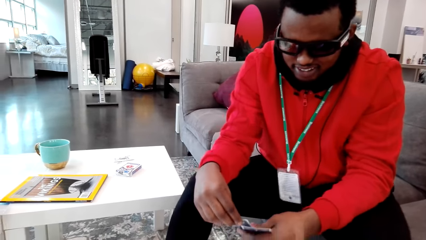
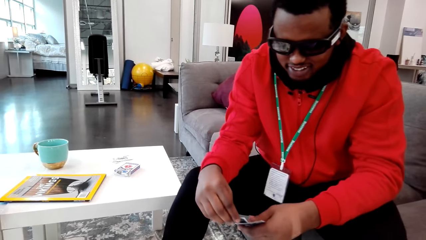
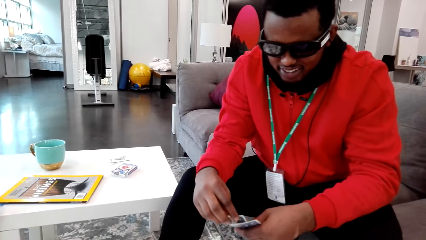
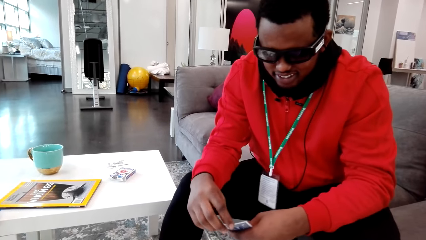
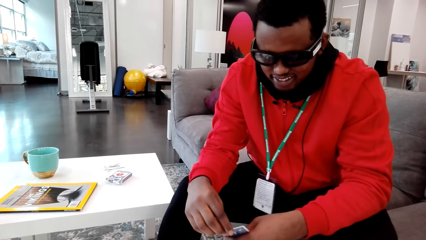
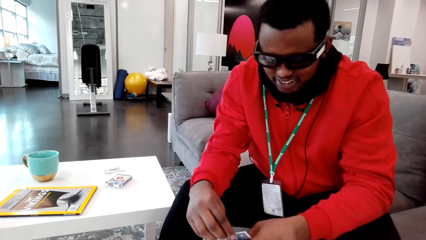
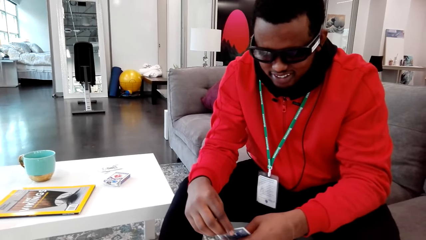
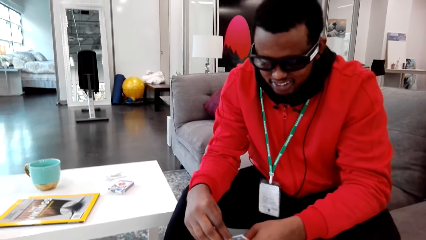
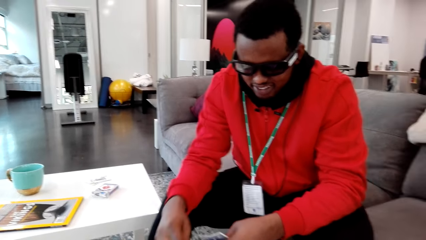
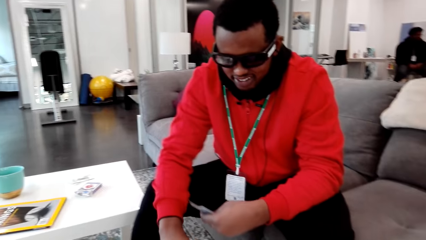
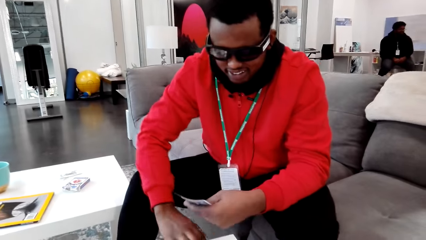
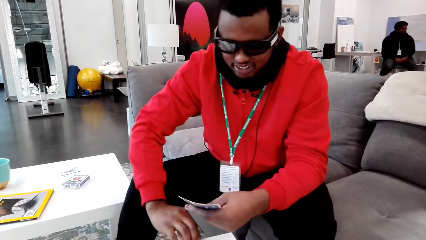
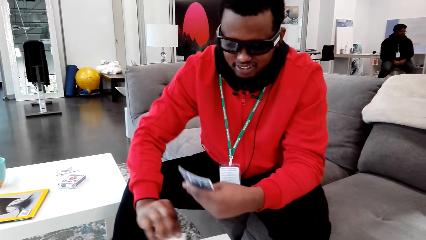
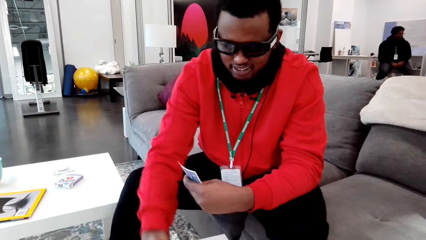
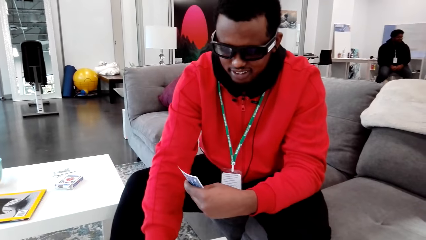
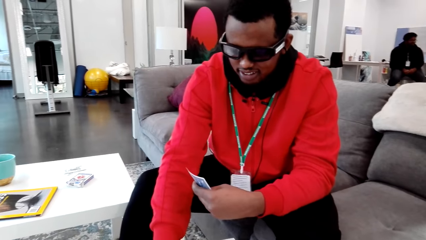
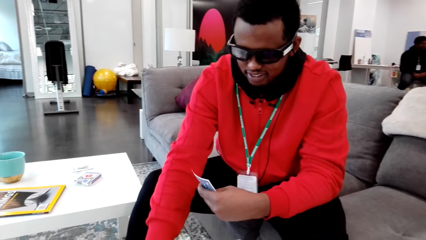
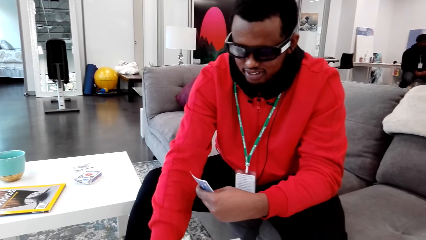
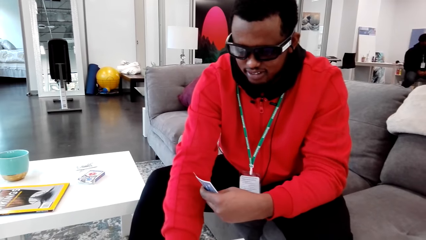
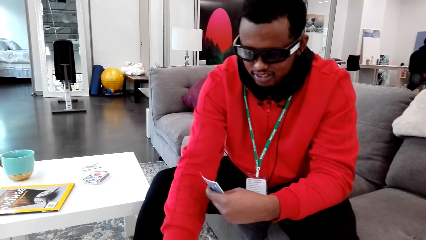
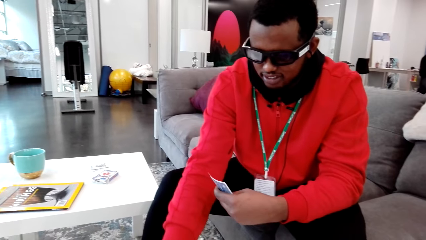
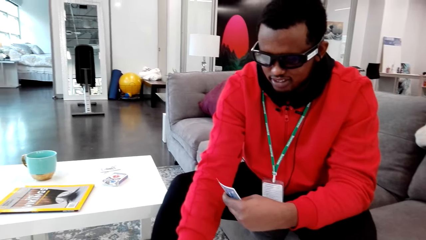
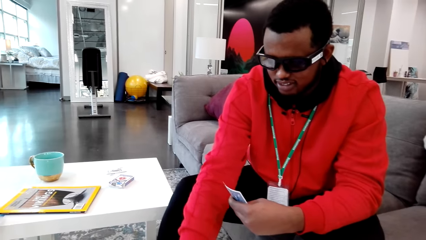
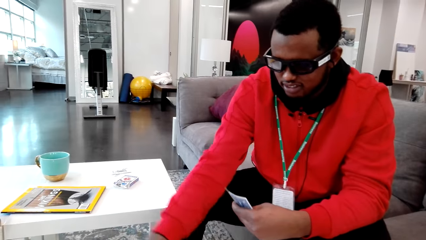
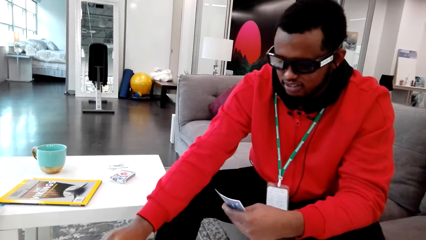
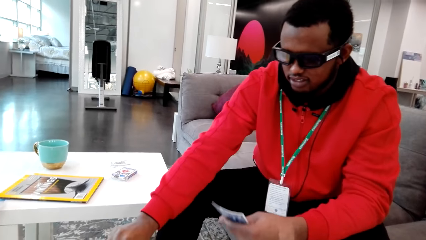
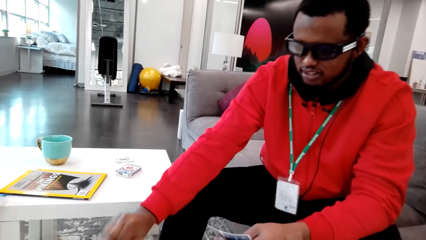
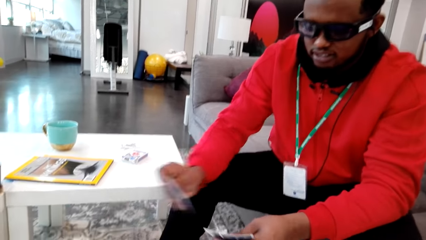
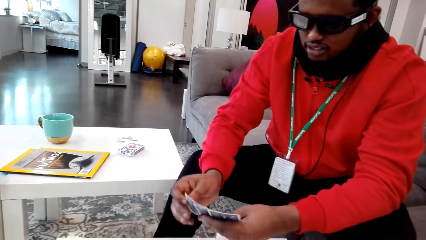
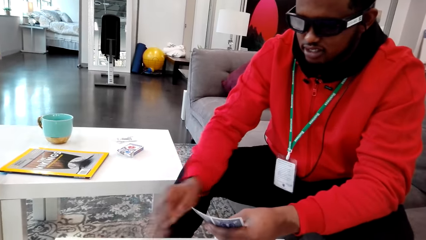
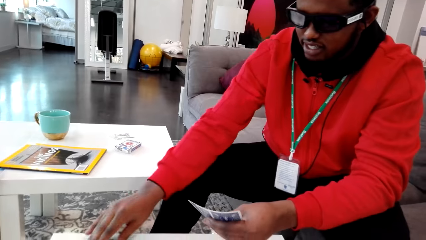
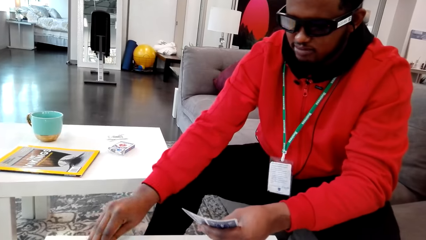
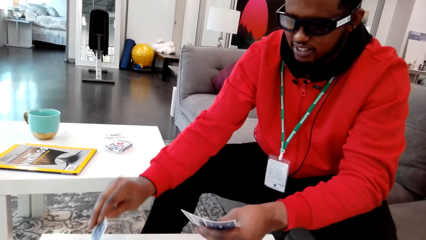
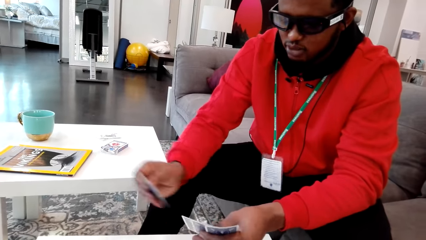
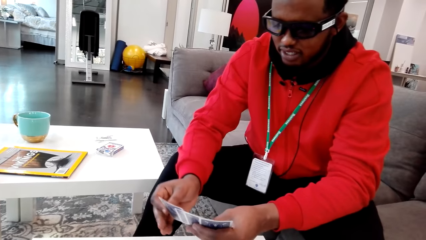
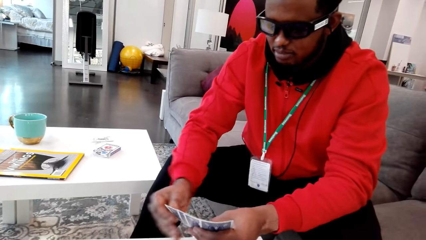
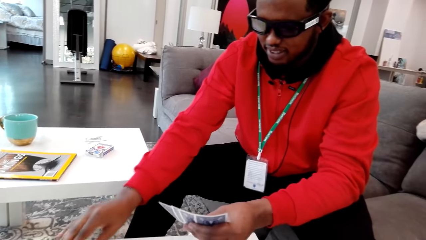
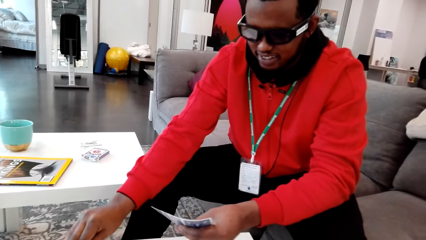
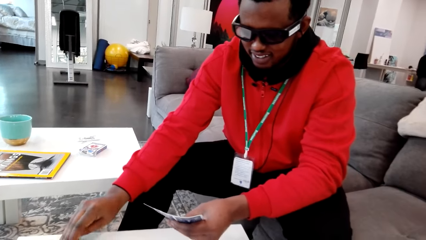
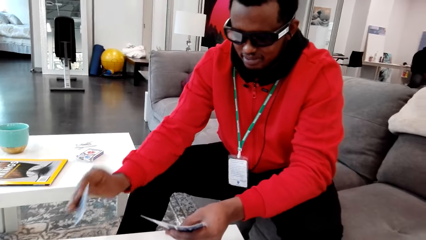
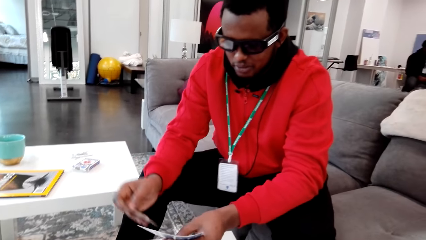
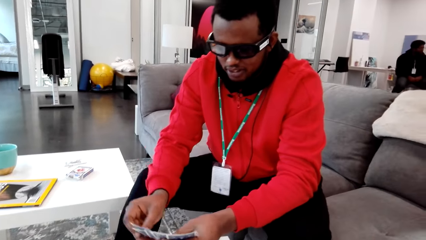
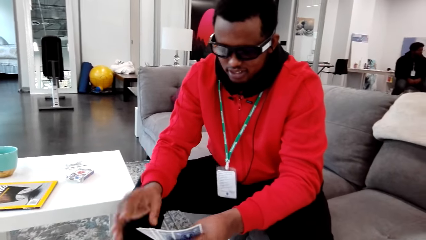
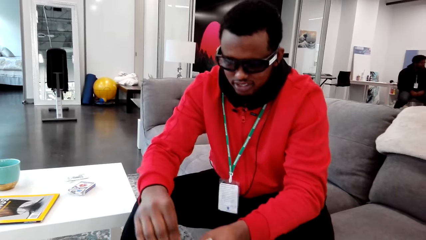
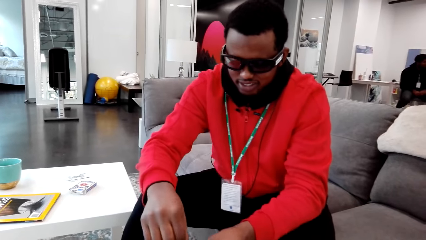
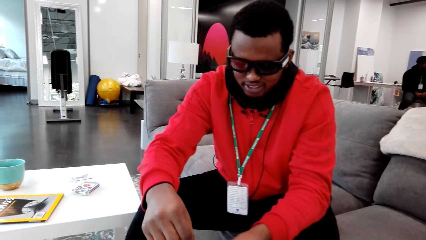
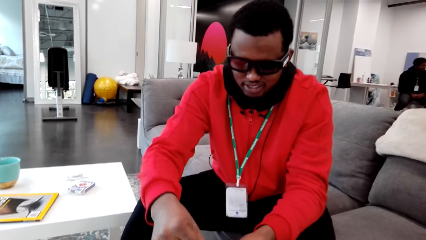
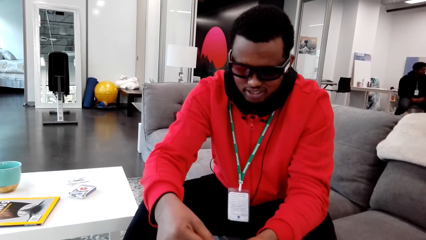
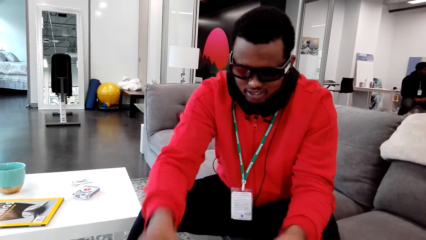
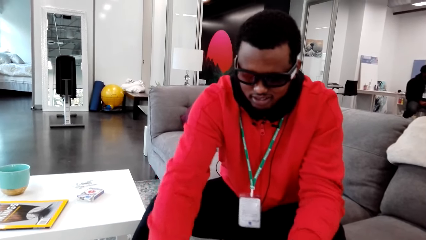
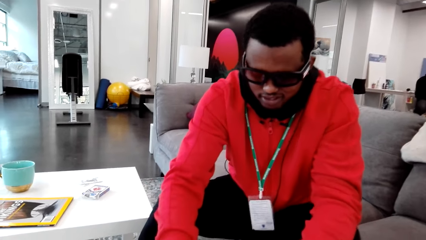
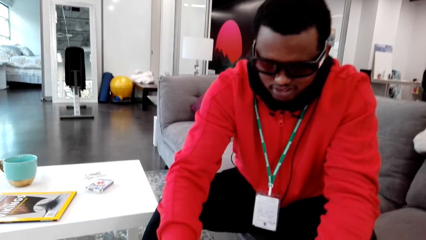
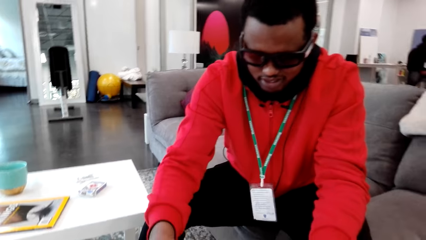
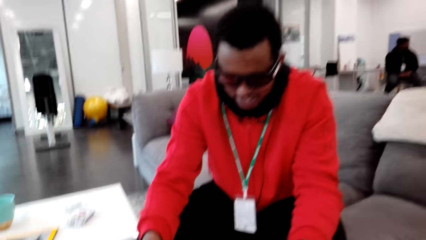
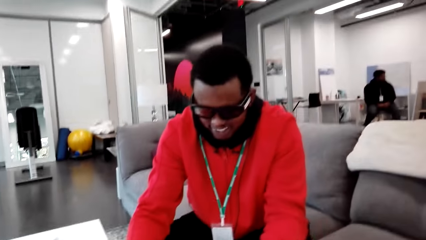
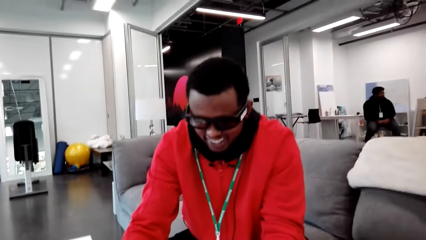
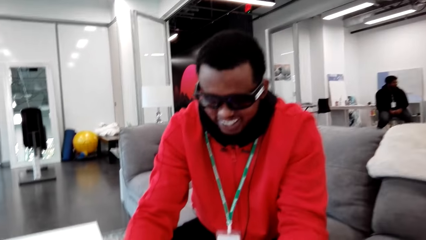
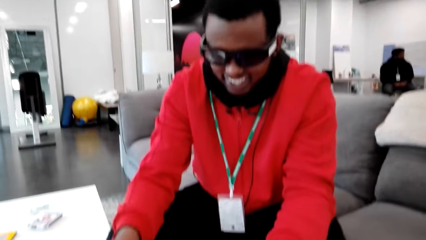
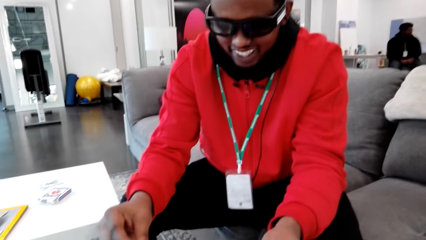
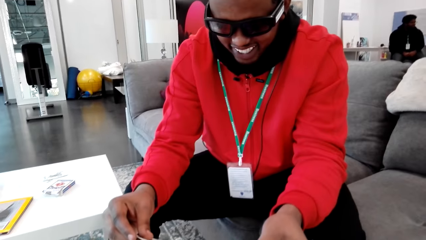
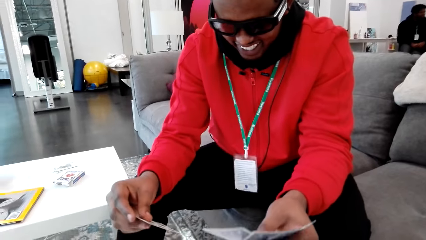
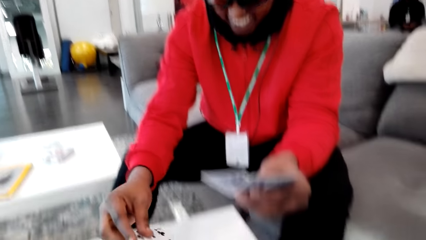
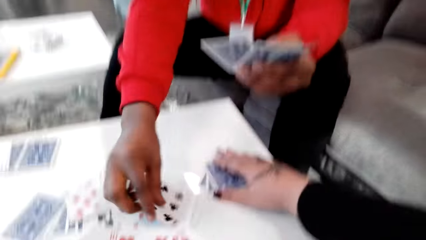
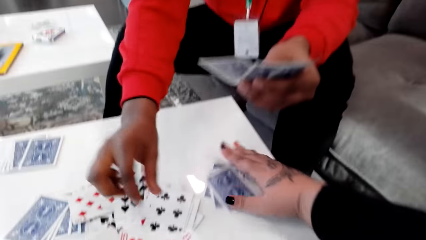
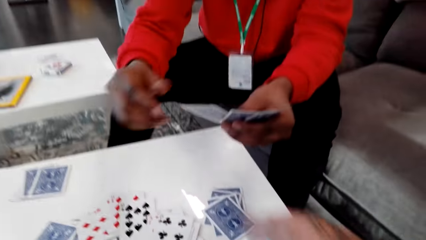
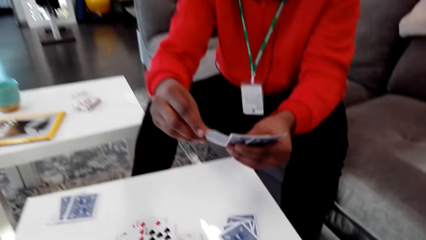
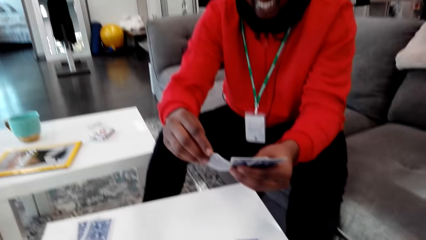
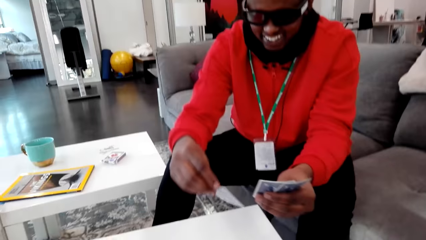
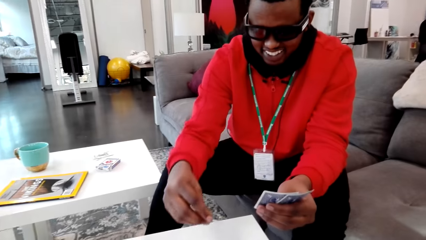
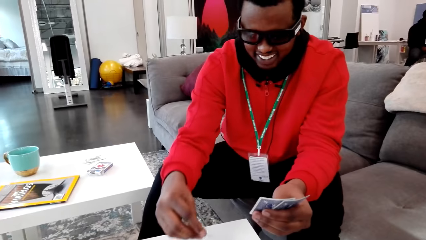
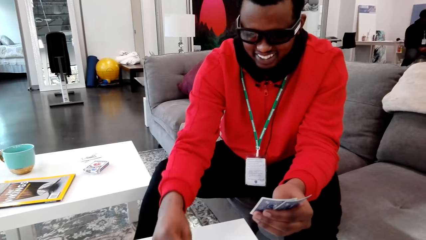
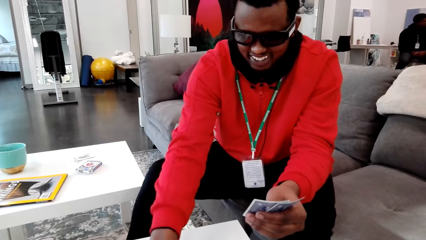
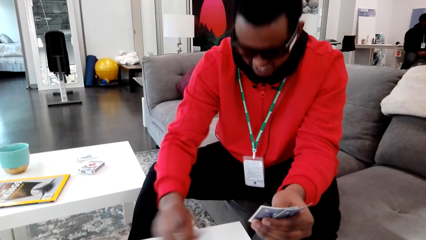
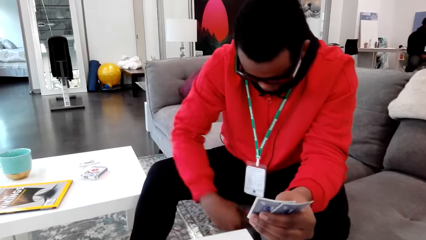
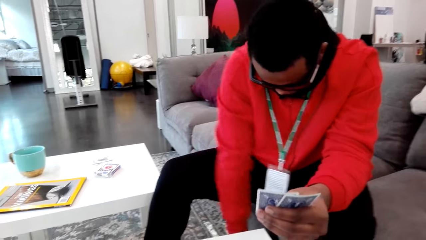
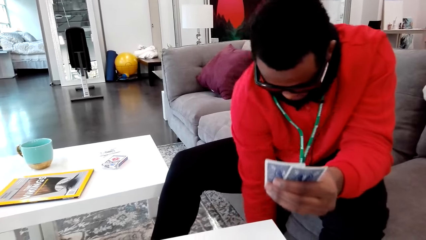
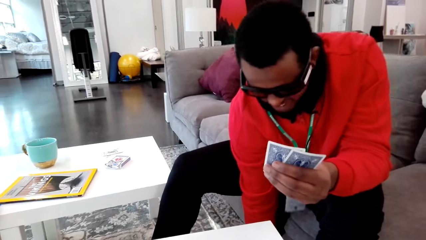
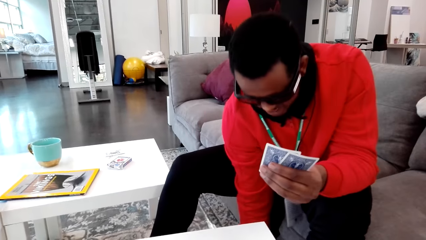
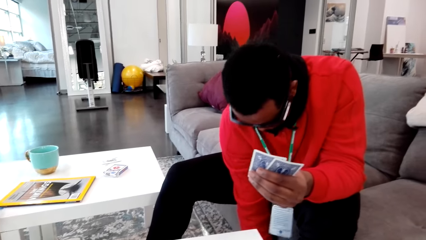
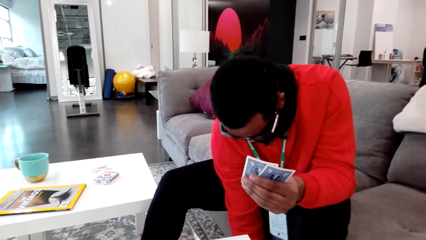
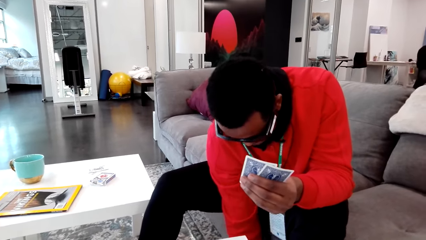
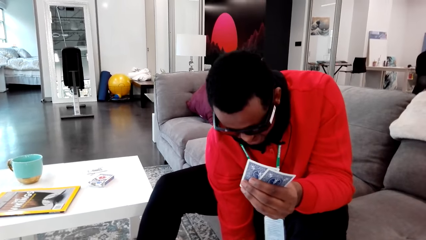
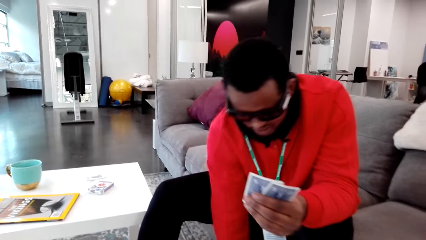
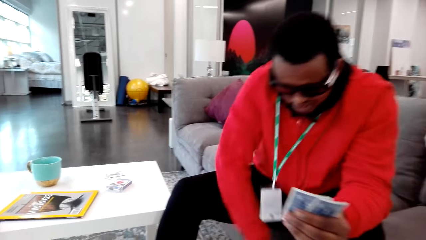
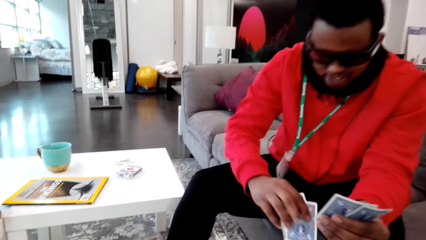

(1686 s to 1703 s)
The camera wearer talks to a man. The man plays cards with the camera wearer. The man picks cards. The man talks to the camera wearer. The man plays cards with the camera wearer. The camera wearer laughs. They place a card on the table. The man plays his cards. The man collects a card from the floor.
